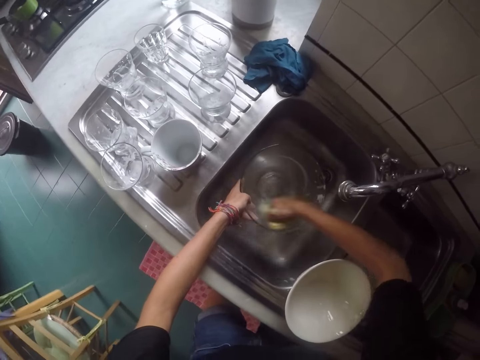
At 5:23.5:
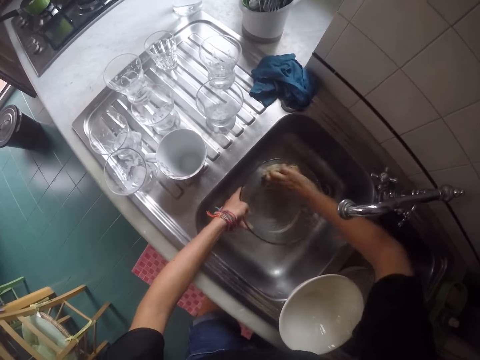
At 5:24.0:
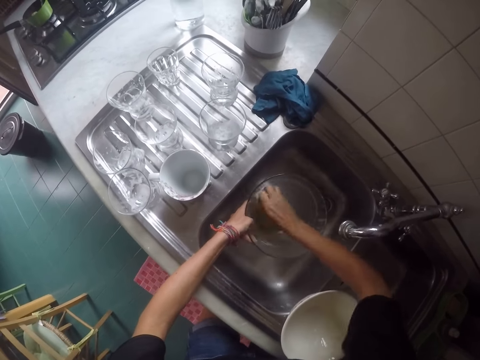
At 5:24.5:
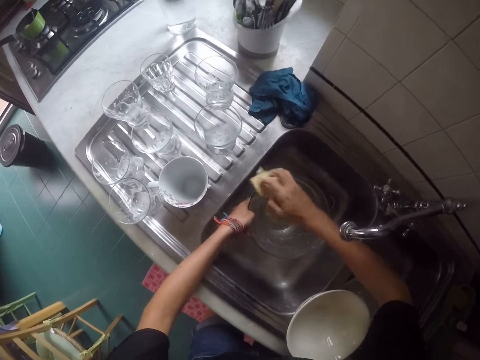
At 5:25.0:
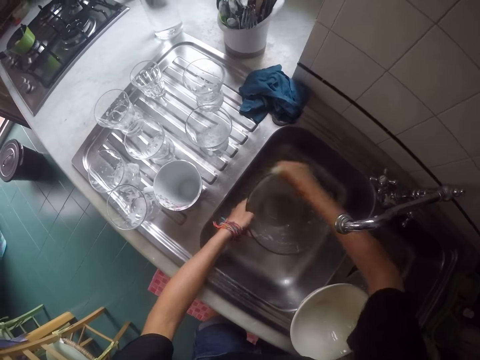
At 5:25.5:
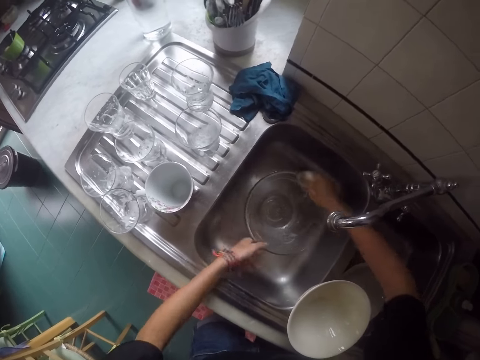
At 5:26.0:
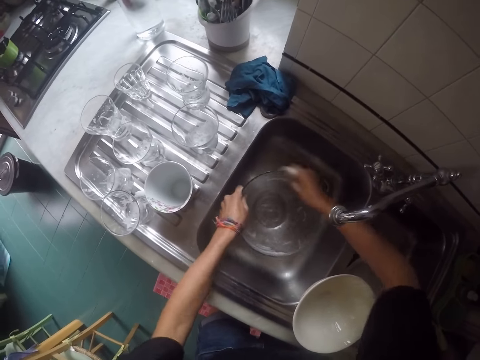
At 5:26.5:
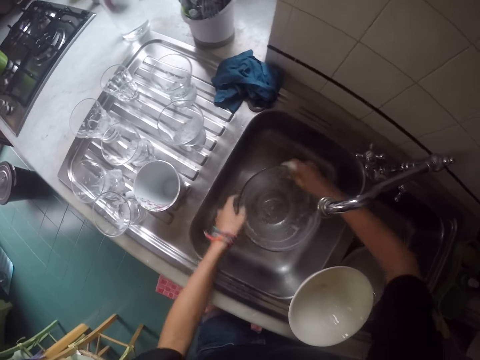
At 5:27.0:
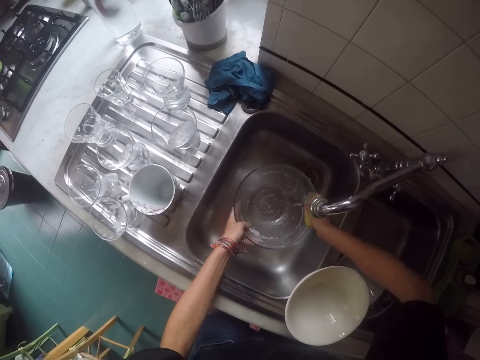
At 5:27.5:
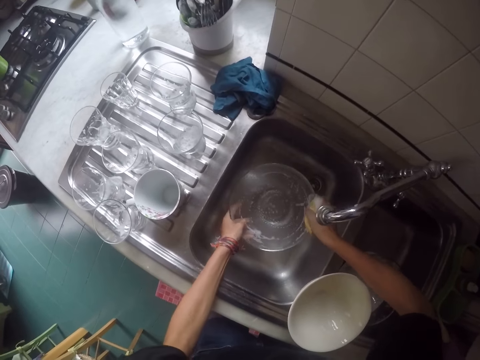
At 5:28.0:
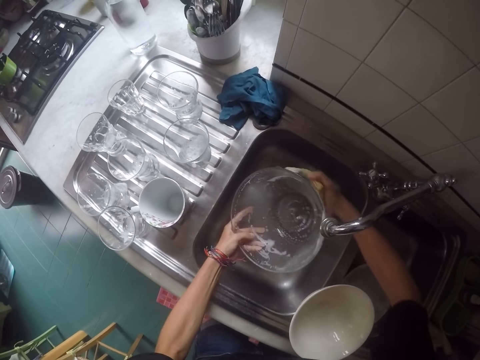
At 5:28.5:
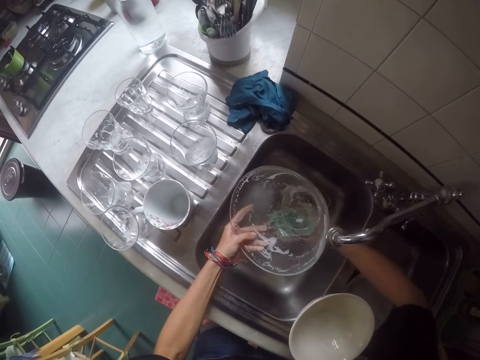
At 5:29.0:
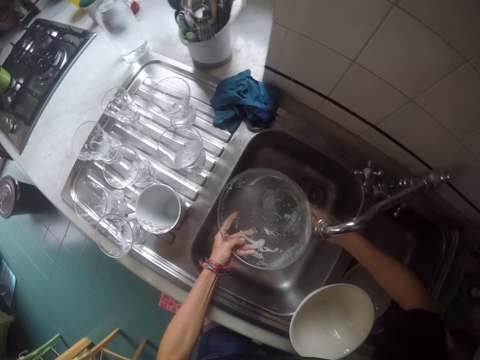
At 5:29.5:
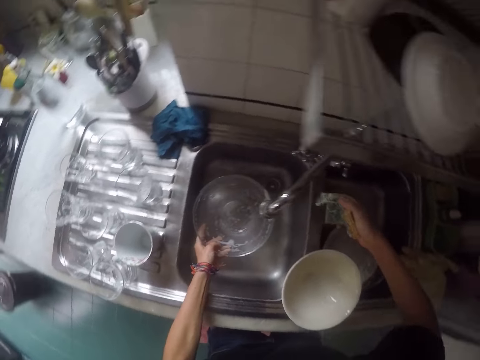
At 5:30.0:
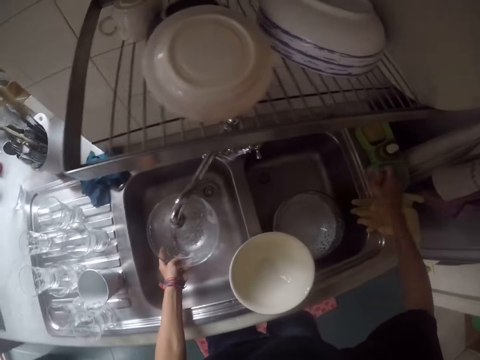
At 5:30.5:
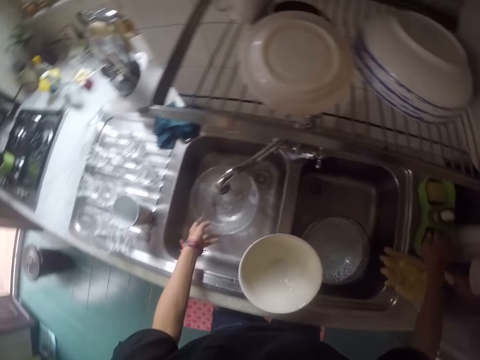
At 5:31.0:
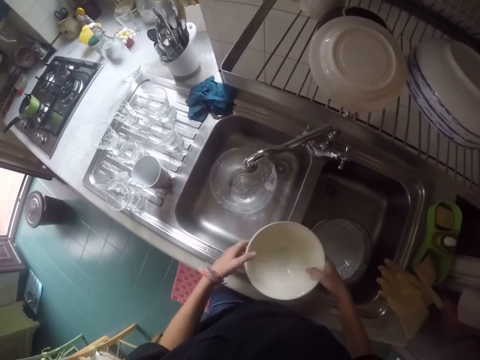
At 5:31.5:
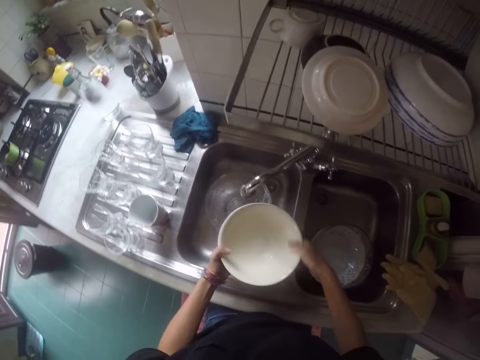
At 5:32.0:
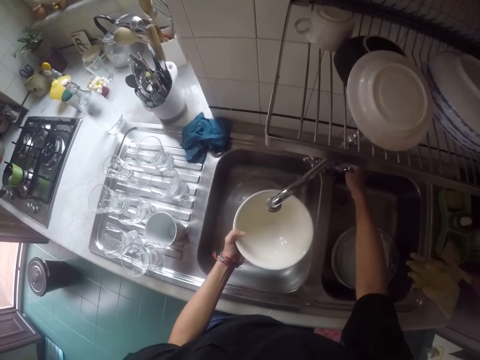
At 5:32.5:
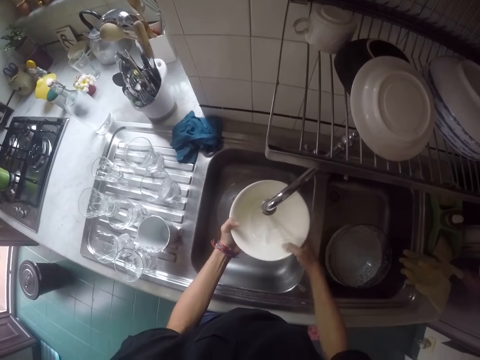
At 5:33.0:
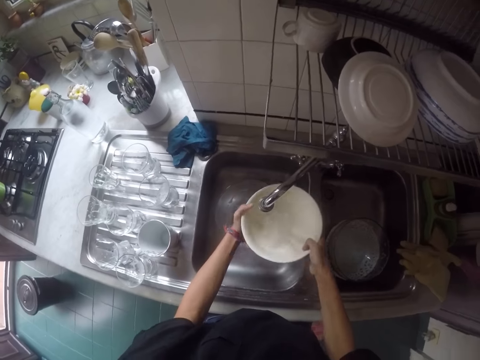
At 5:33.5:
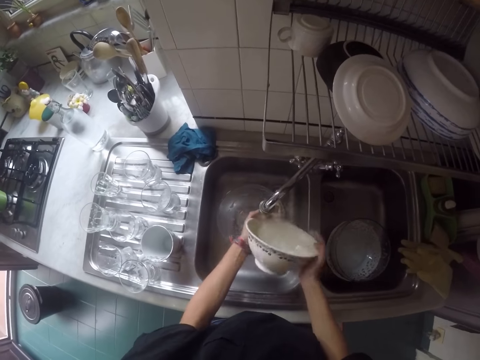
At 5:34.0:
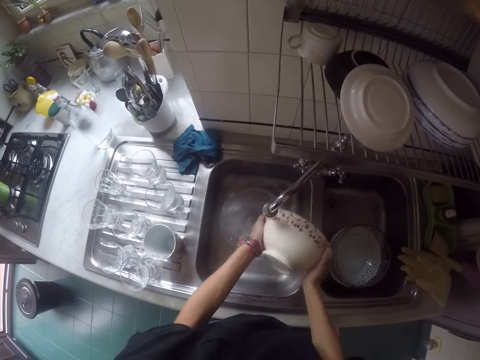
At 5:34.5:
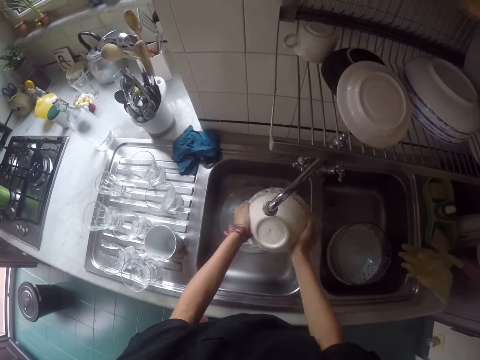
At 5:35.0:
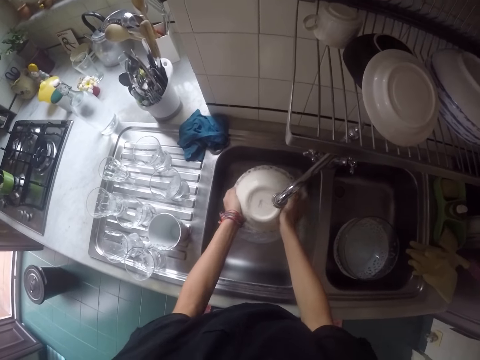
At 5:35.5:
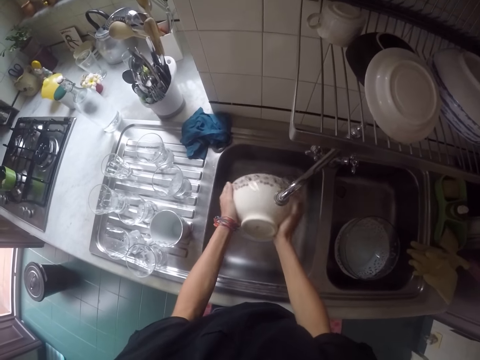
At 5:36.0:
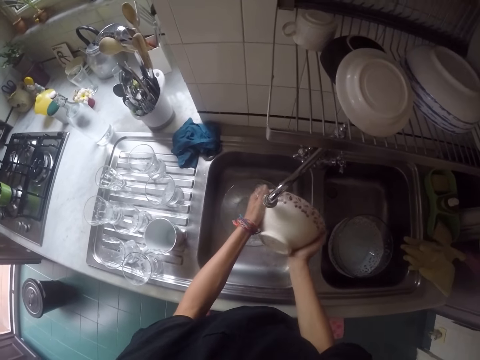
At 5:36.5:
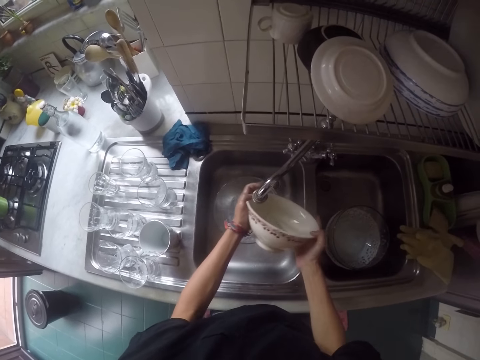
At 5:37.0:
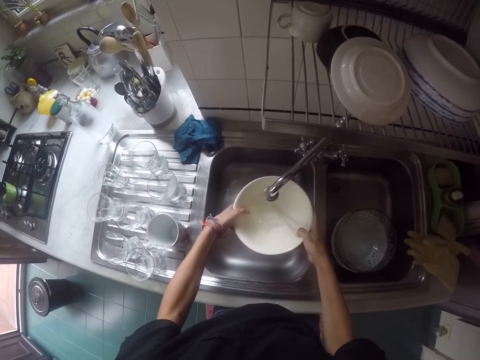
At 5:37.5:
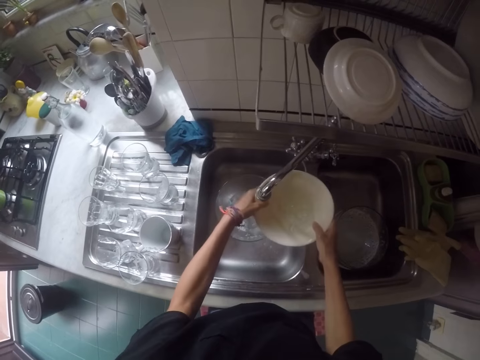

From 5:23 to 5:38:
The camera wearer moves their hands. They wash the bowl. They pick up the bowl from the sink. They place the dish sponge on the soap dish. They pick up the bowl from the sink. They open the tap. They turn off the tap. They rinse the bowl.

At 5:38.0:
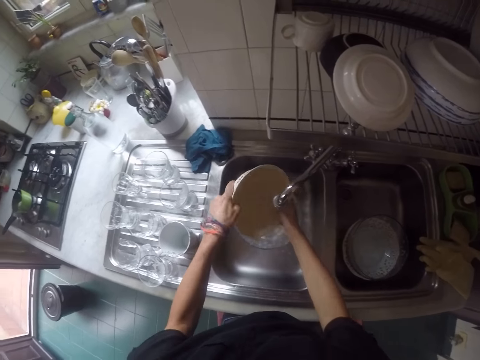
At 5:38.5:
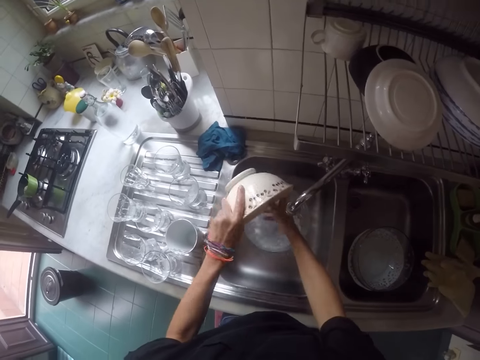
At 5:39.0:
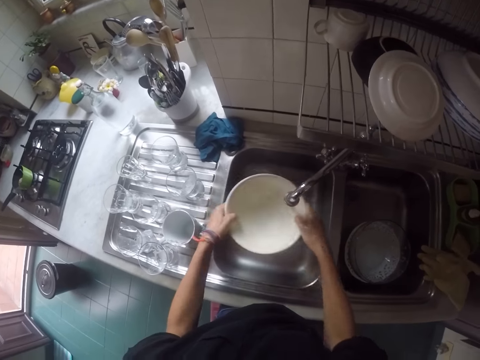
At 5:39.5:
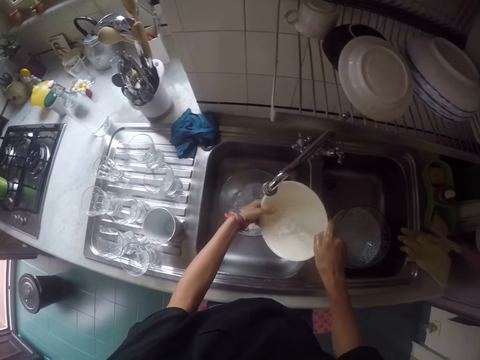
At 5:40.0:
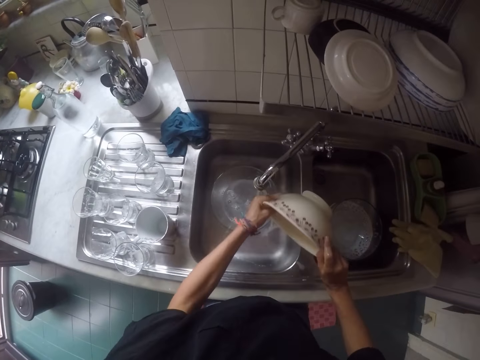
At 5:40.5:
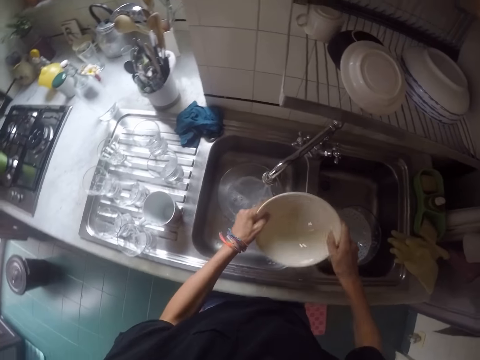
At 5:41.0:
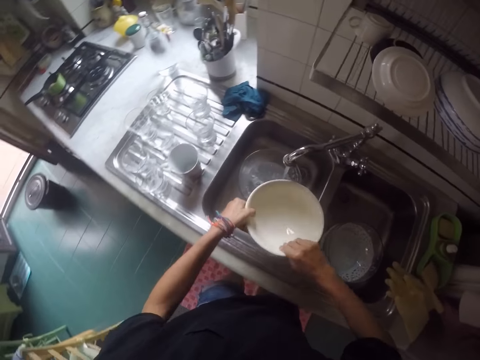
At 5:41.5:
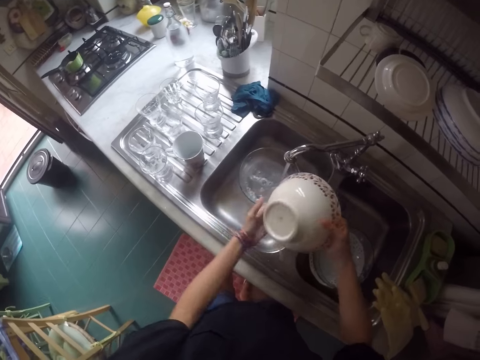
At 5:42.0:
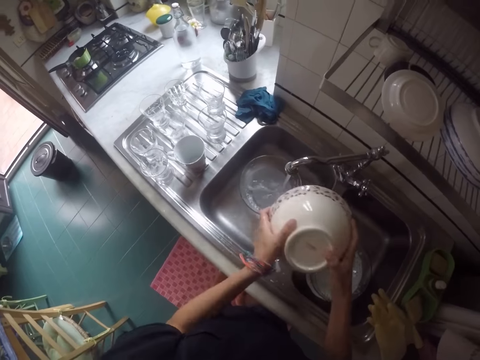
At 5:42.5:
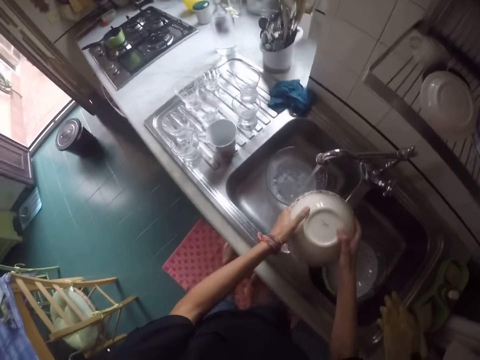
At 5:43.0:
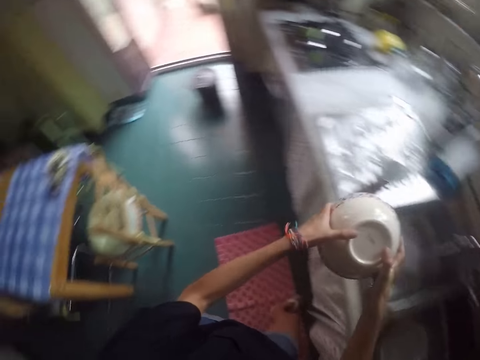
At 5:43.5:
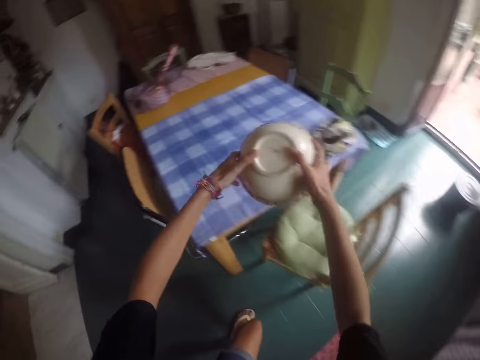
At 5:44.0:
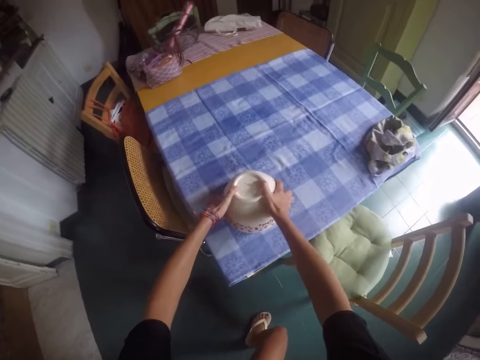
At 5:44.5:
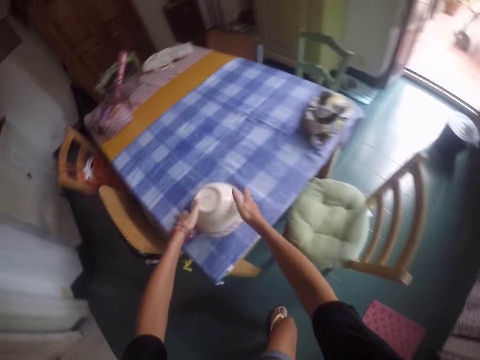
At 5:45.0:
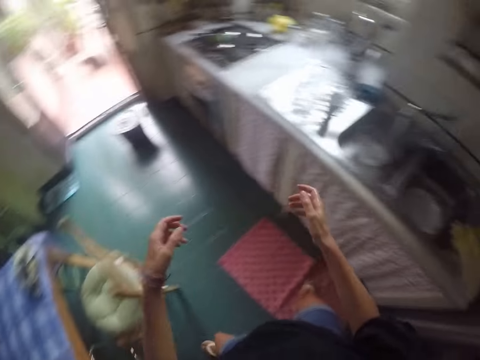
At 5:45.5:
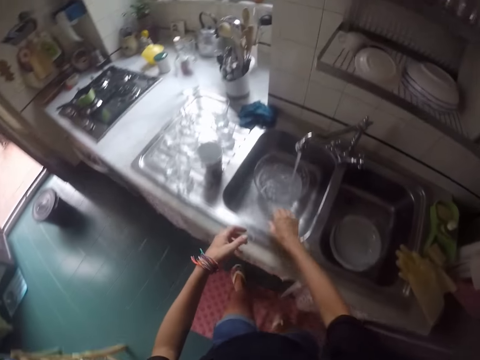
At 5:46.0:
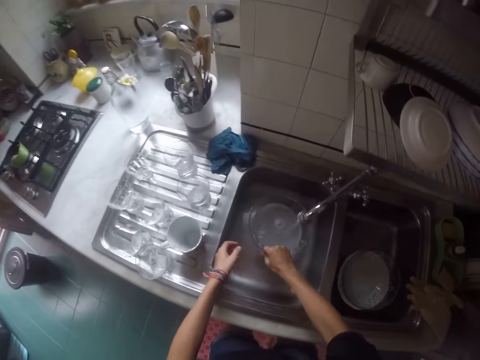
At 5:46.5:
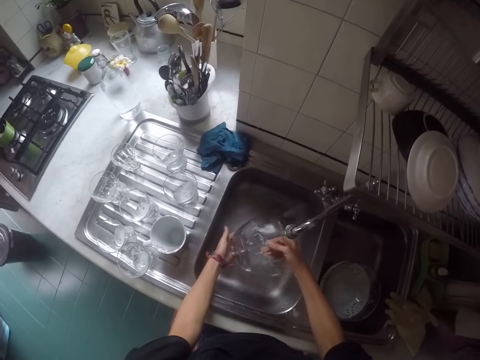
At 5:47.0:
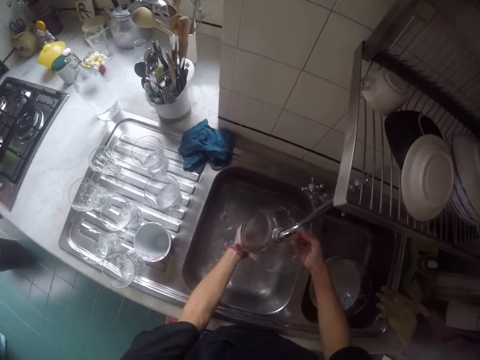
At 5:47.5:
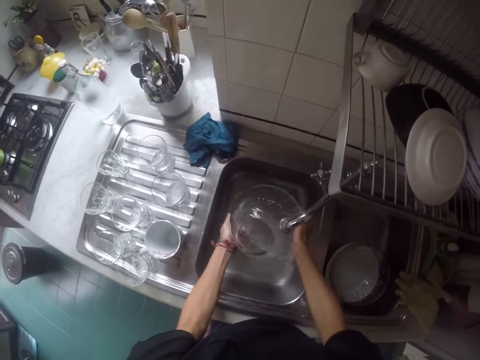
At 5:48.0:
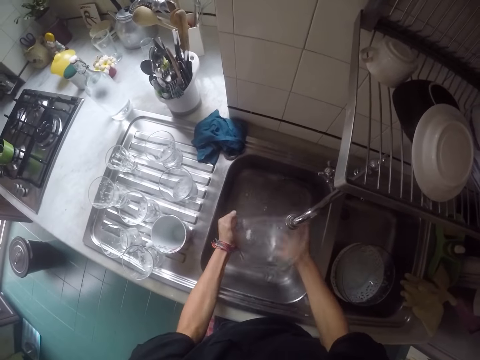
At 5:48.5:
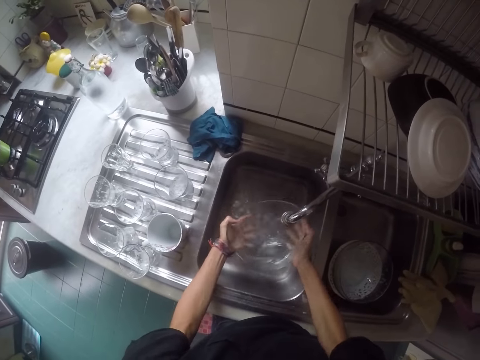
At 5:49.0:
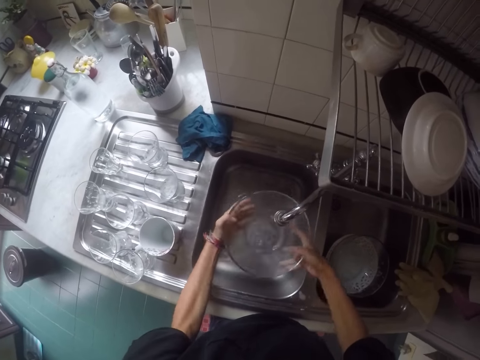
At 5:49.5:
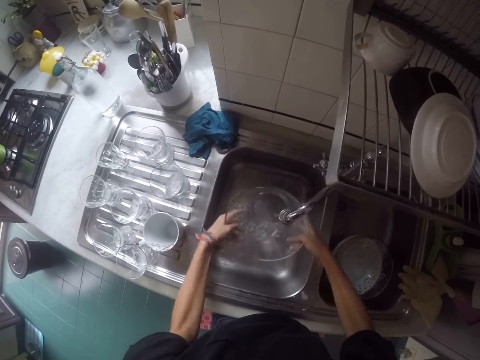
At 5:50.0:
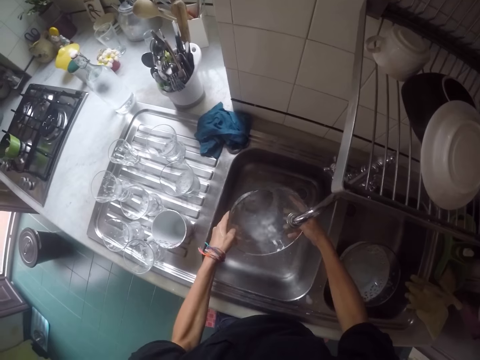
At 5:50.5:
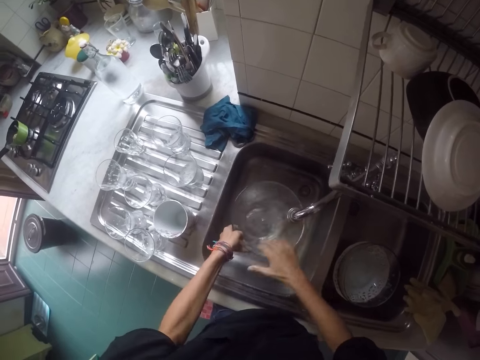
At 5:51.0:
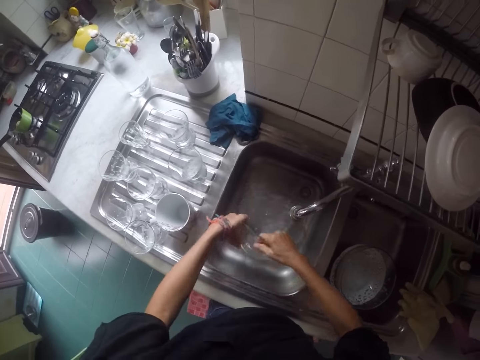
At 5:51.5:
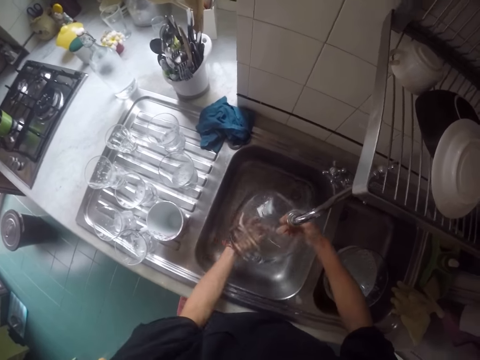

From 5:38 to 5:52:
The camera wearer carries the bowl. They place the bowl on the table. They move their hands. They pick up the bowl from the sink. They rinse the bowl.
